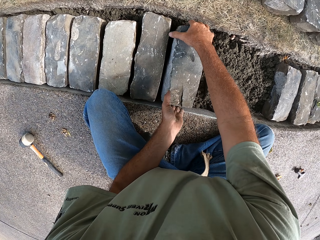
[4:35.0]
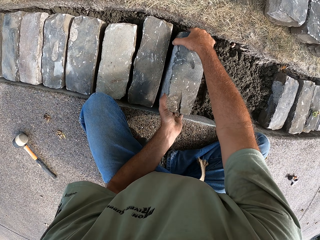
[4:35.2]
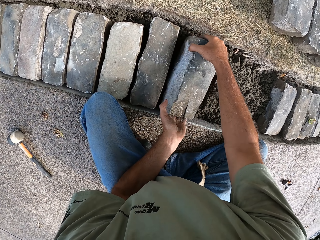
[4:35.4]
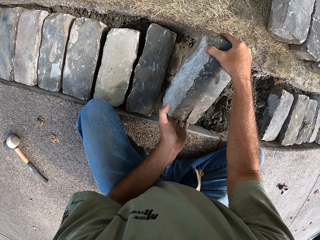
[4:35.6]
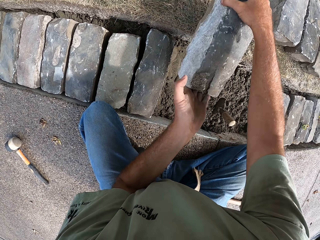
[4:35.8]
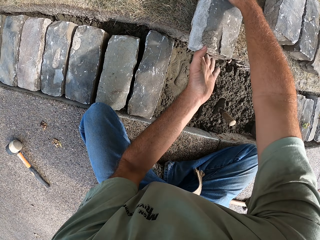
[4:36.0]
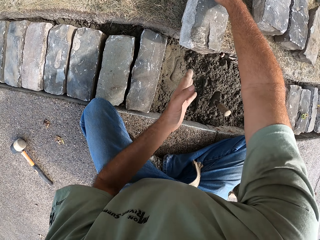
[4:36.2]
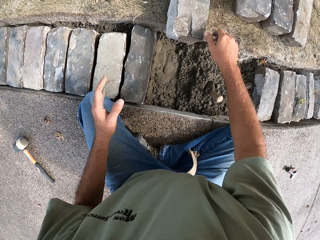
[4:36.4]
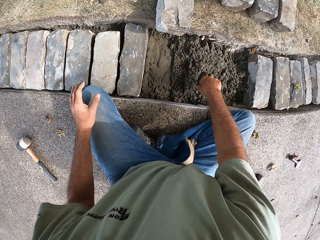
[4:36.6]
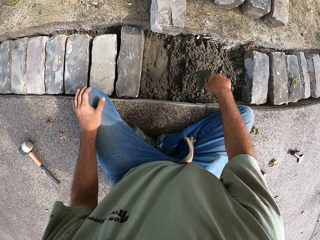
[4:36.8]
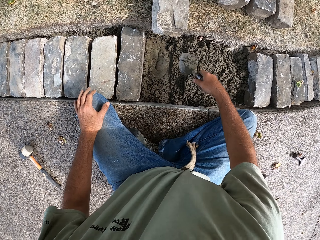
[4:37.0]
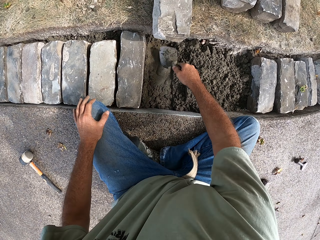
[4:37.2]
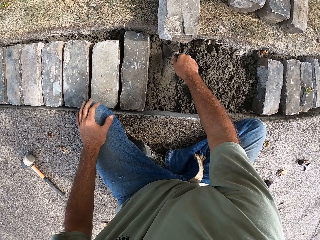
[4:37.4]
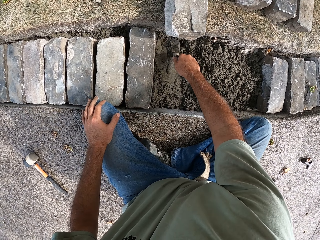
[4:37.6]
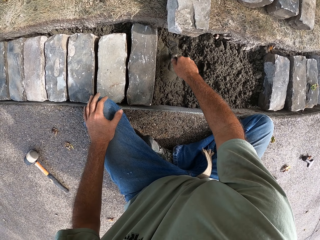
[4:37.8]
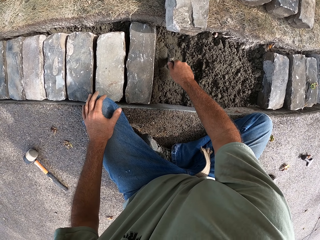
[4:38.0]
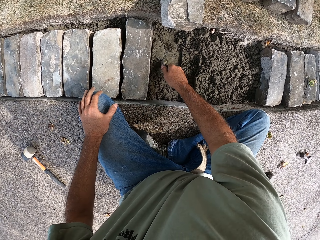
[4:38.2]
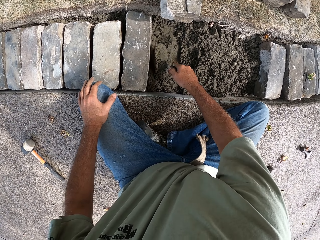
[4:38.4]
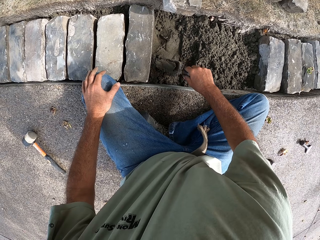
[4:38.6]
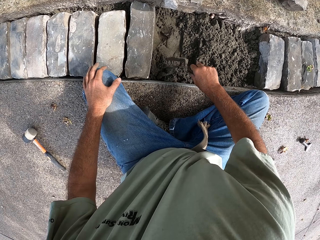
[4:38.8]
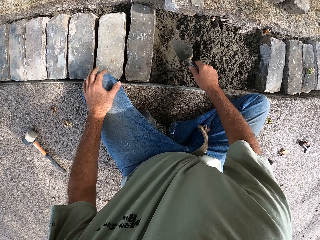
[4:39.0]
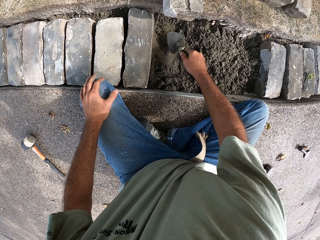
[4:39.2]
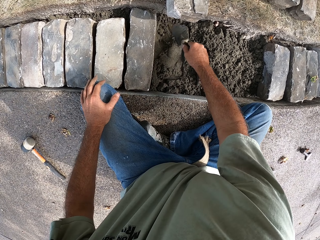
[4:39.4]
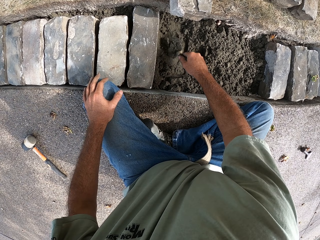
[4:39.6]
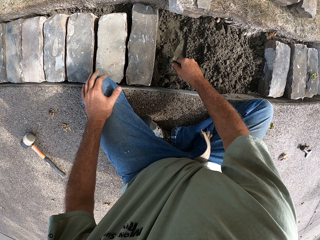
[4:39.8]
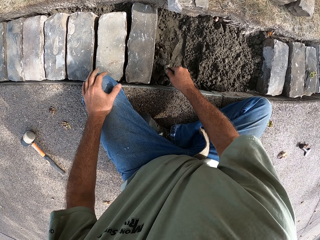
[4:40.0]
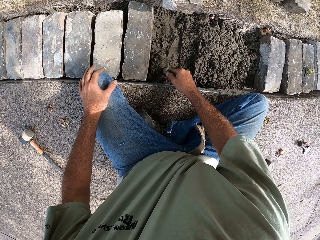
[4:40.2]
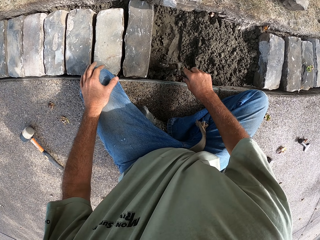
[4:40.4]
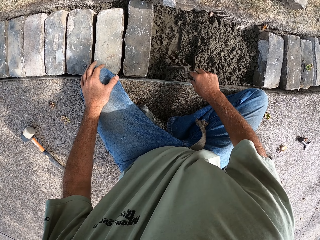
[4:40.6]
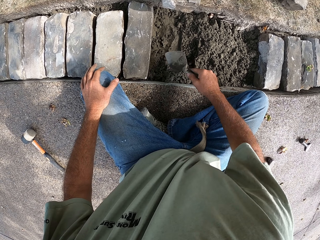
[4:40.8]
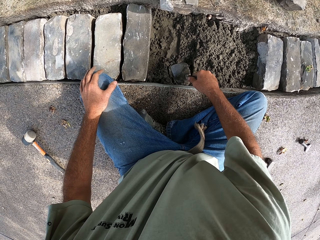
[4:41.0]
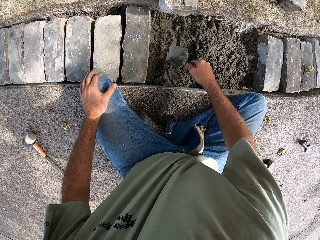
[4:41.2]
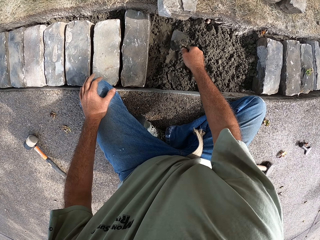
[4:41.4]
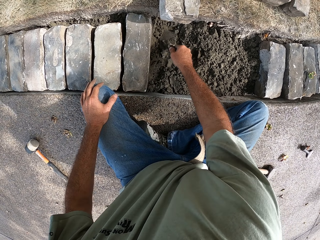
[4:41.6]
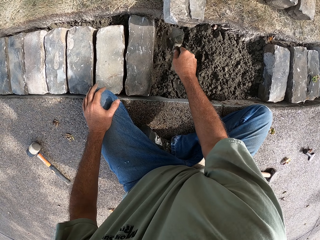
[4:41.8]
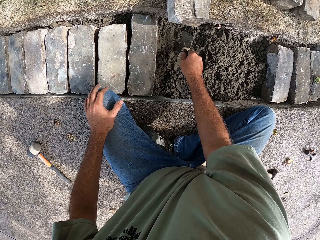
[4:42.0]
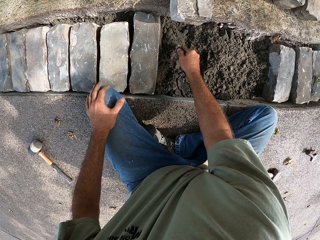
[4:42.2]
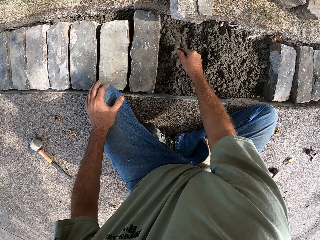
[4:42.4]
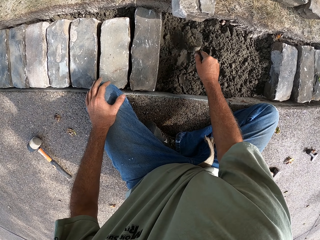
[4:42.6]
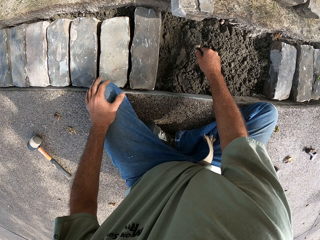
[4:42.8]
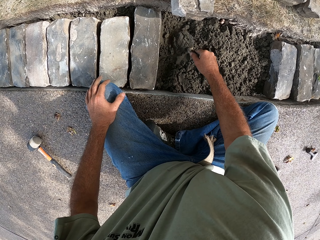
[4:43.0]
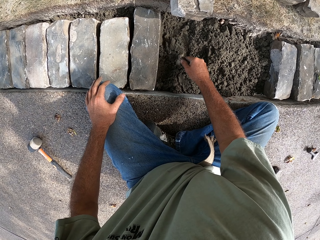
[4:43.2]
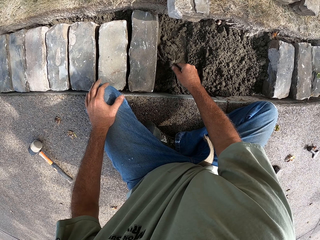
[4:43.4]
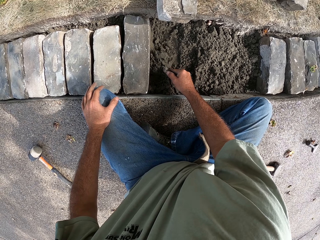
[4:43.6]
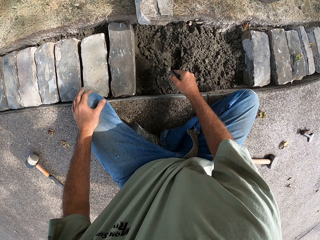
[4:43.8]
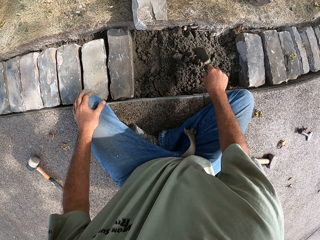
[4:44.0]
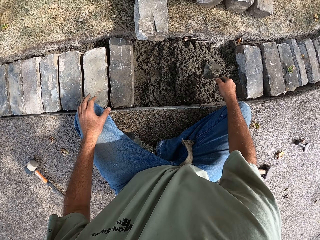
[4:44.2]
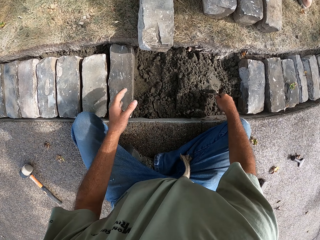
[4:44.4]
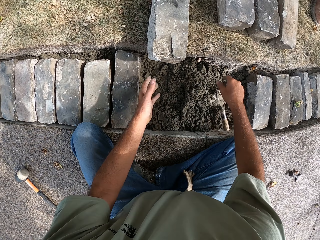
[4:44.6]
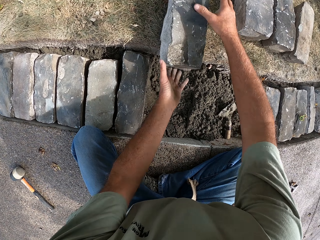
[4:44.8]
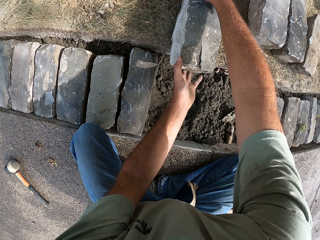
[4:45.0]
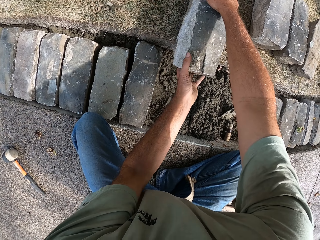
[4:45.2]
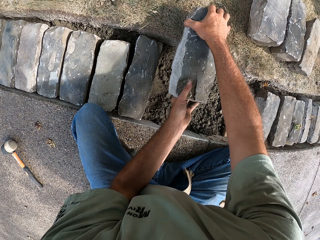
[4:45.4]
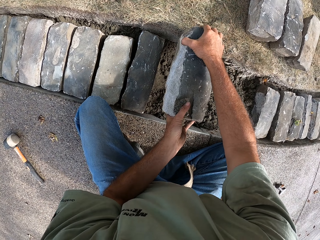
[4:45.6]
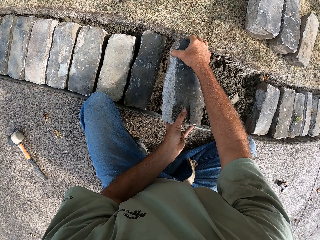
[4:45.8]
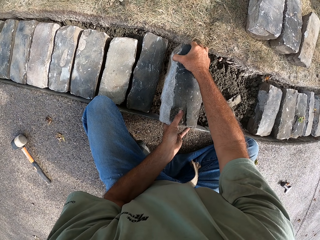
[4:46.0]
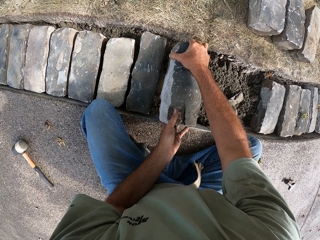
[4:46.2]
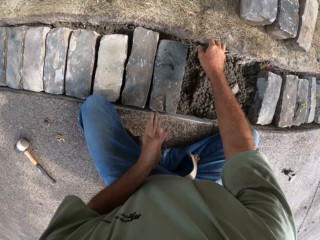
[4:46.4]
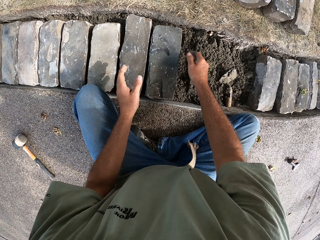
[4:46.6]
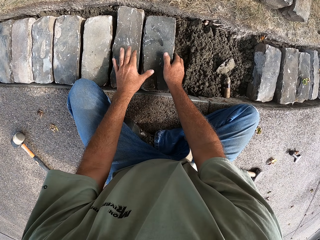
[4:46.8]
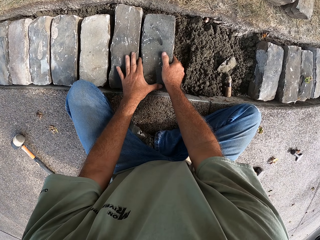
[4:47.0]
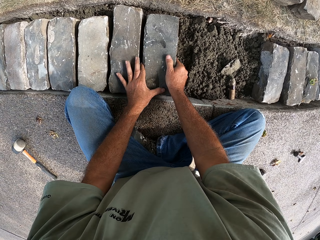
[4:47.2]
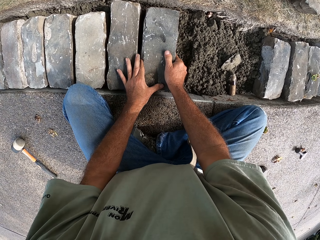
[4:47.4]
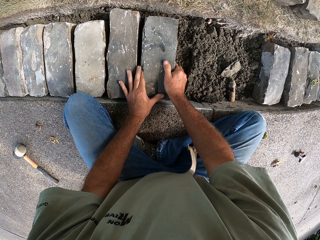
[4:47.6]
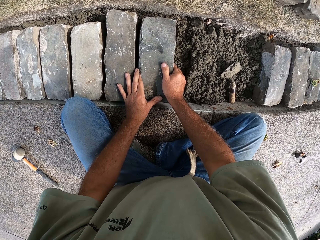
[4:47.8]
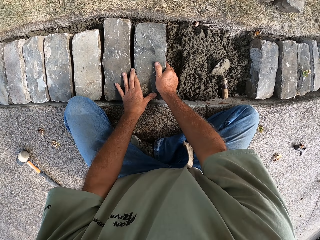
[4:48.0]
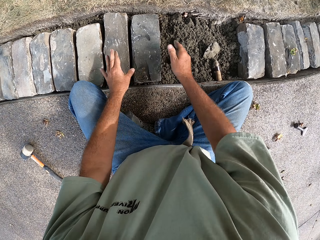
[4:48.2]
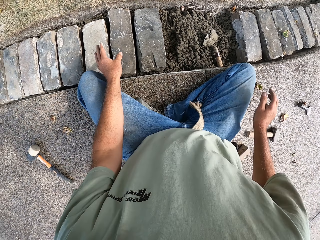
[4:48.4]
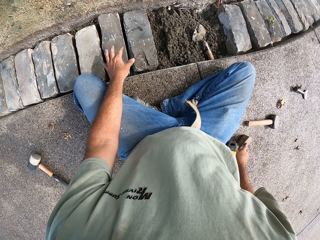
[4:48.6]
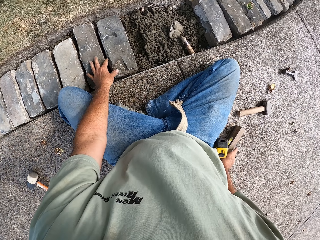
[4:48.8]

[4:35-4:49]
The camera wearer removes the block from the concrete. He puts the block on the ground. He picks up a trowel with his right hand. He gathers the concrete. He flattens the concrete with the trowel. He puts the trowel on the concrete. He puts the trowel on the concrete again. He picks up the brick. He puts the brick on the concrete.

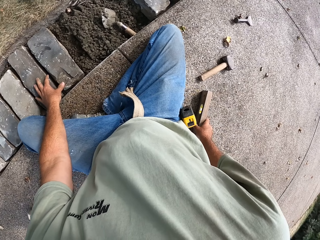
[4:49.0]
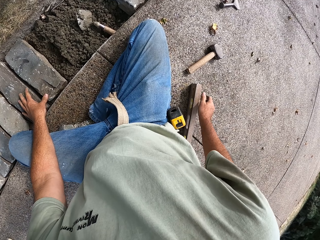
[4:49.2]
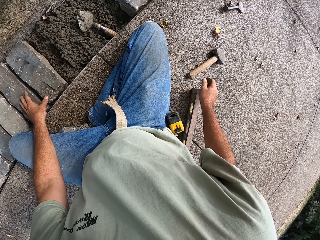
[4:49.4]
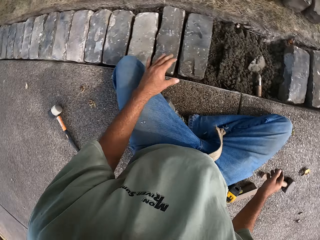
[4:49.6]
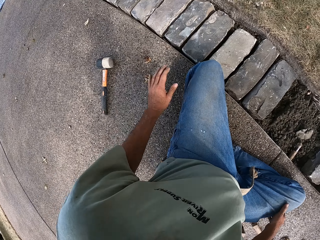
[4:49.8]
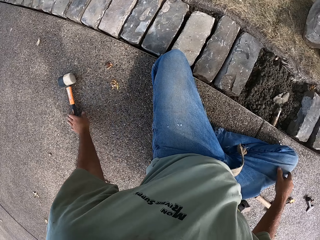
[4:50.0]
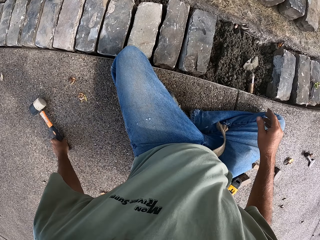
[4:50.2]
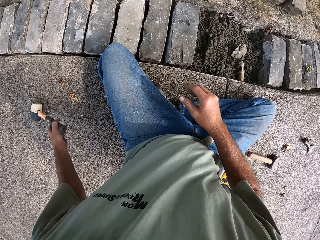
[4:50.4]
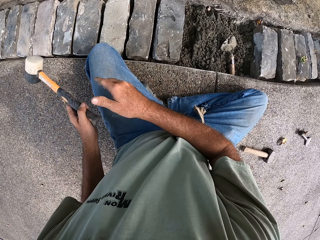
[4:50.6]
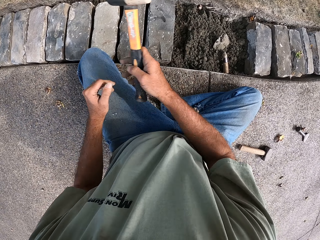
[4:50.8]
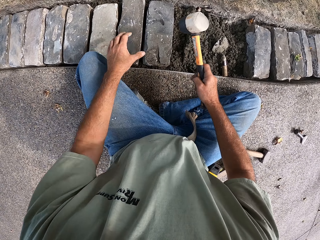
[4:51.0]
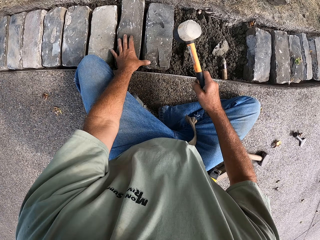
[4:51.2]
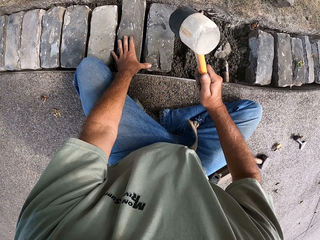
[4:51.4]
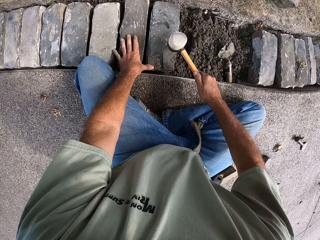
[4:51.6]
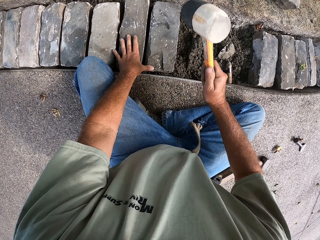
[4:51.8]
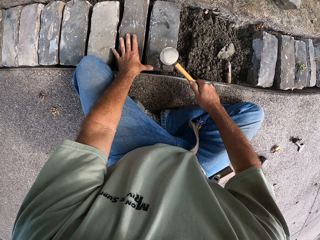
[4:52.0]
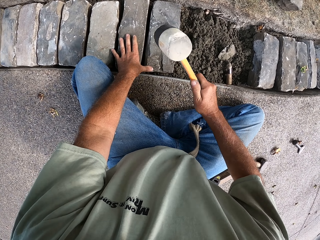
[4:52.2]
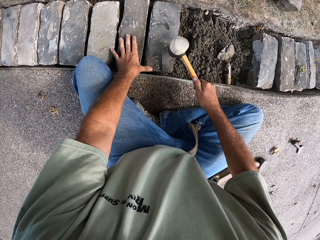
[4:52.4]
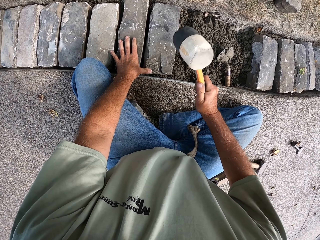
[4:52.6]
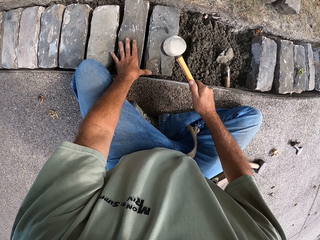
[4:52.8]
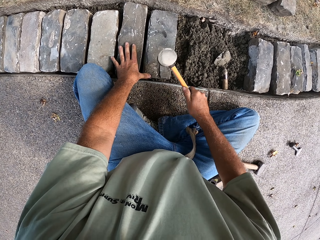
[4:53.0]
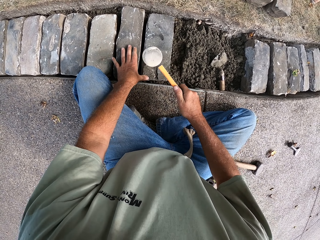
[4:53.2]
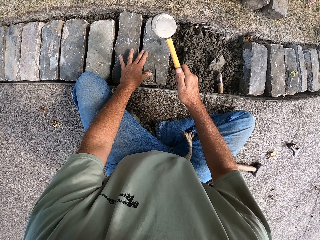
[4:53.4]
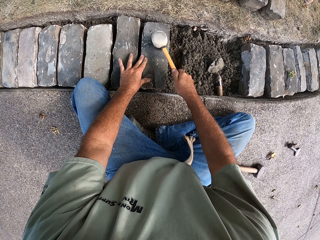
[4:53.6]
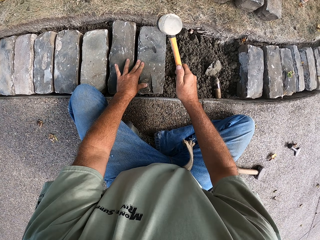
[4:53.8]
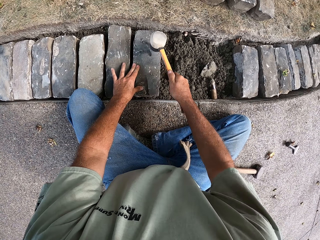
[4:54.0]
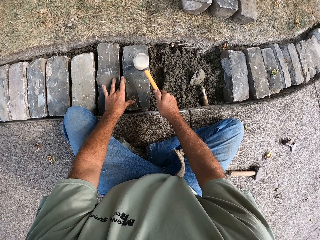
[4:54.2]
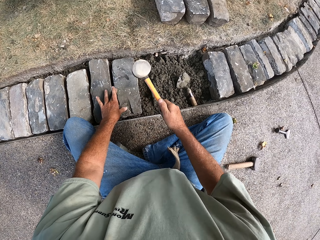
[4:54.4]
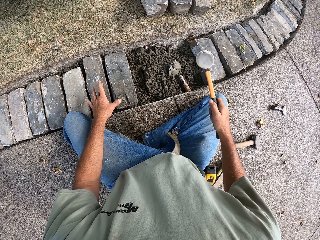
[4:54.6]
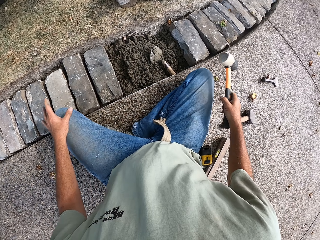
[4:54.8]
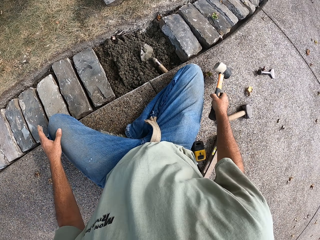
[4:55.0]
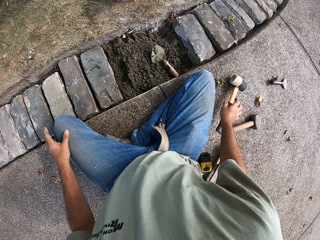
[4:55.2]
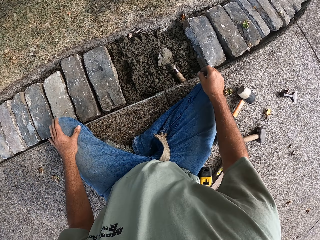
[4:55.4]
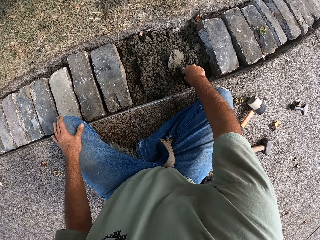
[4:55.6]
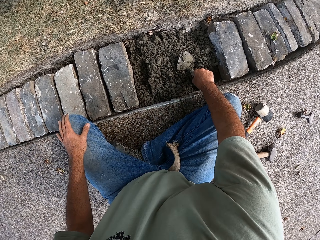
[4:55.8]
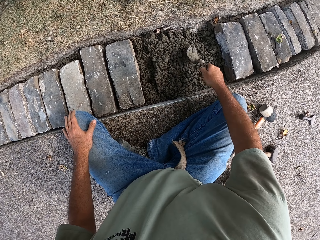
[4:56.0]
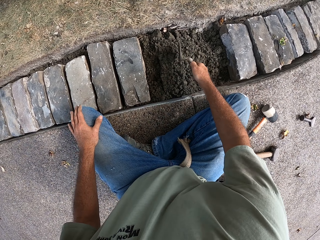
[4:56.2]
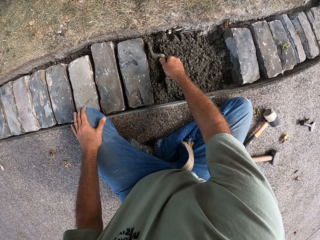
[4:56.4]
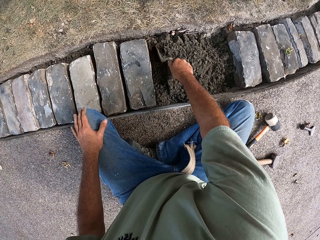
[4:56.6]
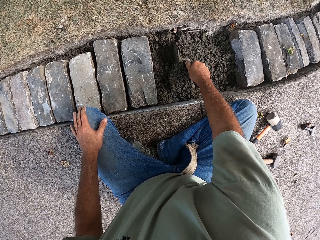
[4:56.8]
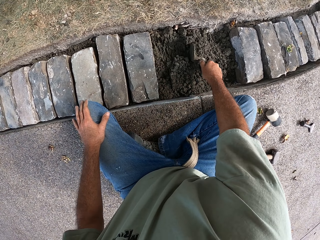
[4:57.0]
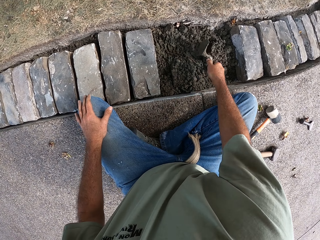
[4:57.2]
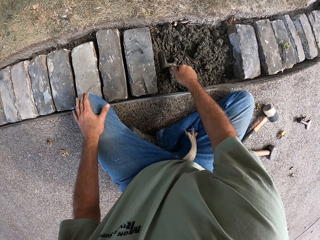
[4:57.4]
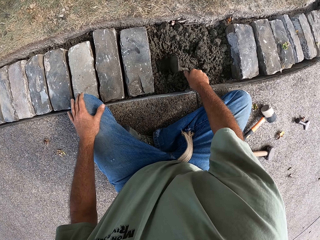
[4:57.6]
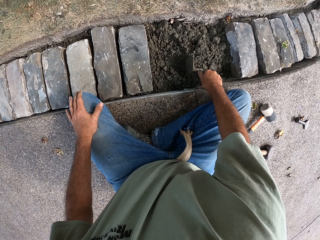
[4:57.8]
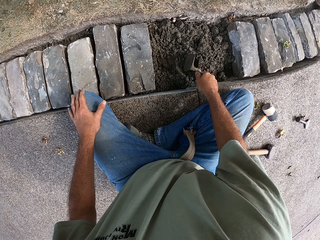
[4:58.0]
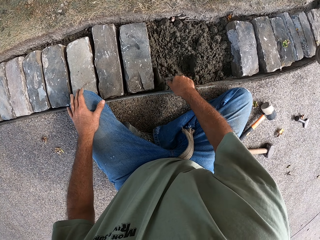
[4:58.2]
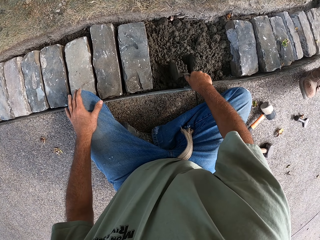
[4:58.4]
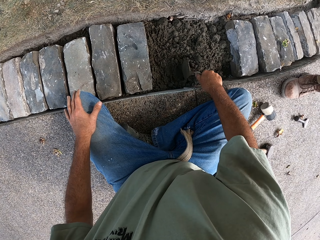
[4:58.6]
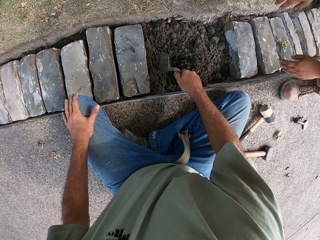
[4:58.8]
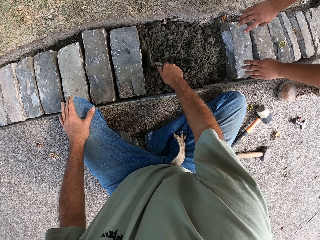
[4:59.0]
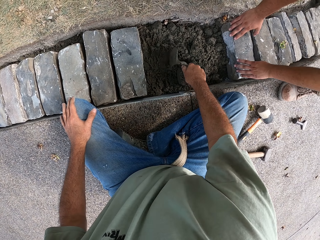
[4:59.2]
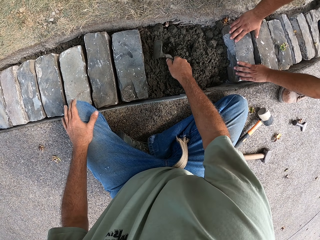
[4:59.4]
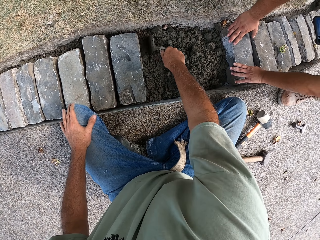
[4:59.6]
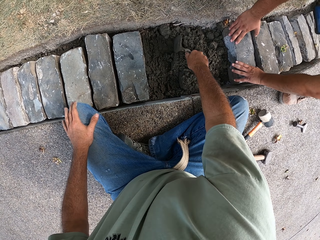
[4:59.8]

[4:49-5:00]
The camera wearer takes the hammer. They beat the block with the hammer. They put the hammer on the ground. They pick up a trowel. They gather the concrete. They remove excess concrete with the trowel.
